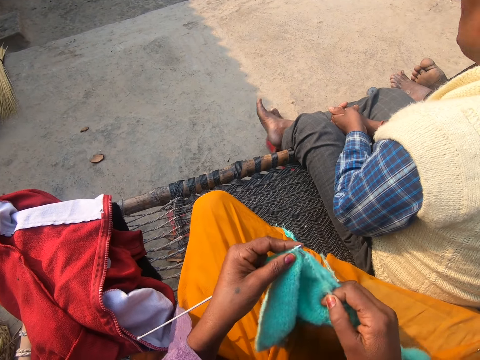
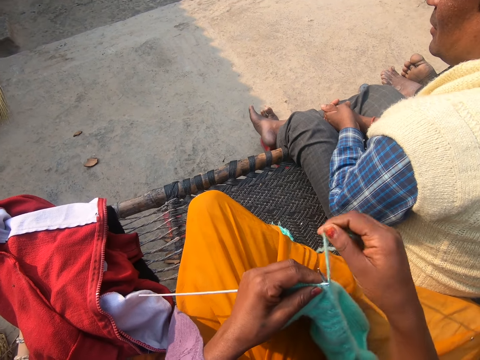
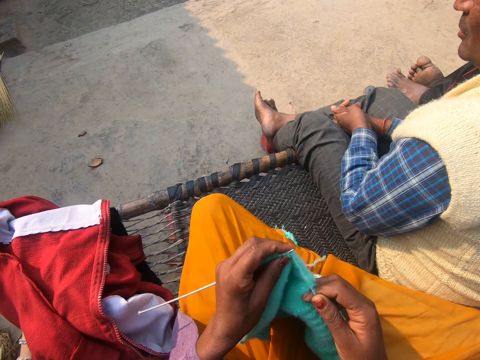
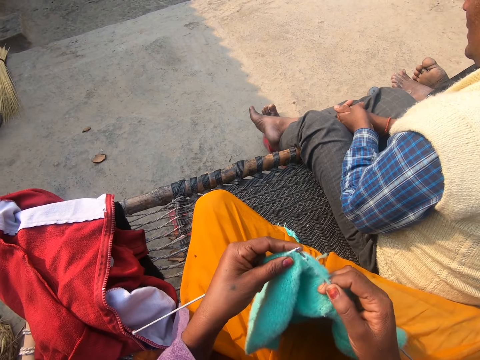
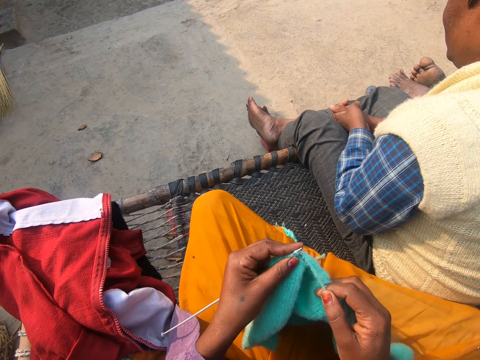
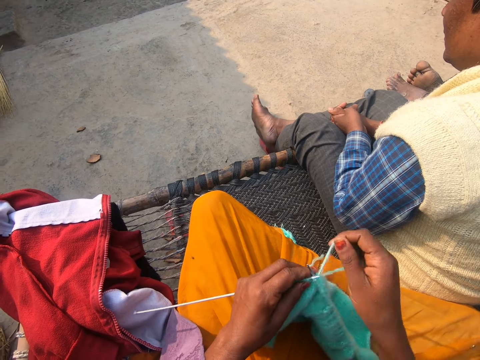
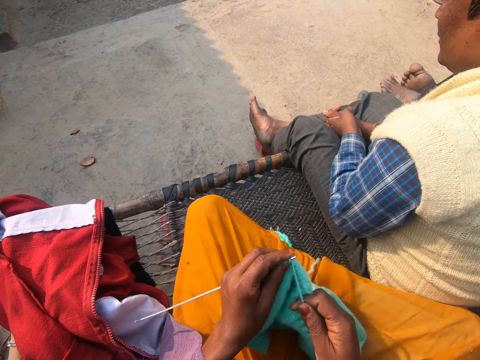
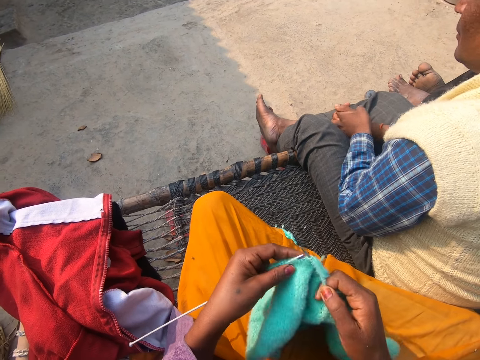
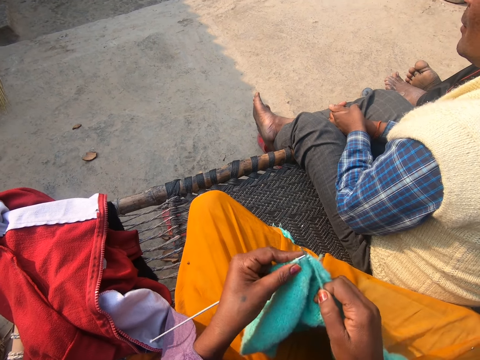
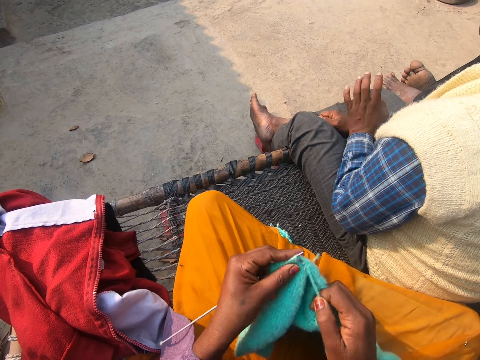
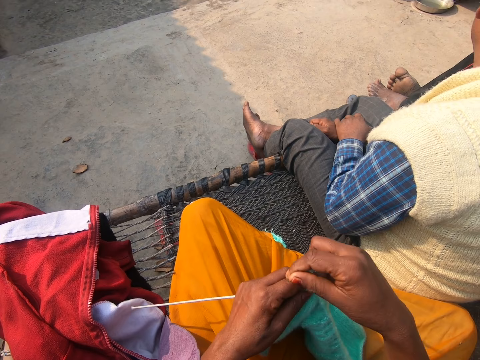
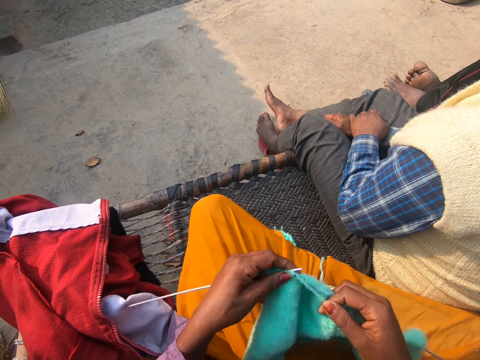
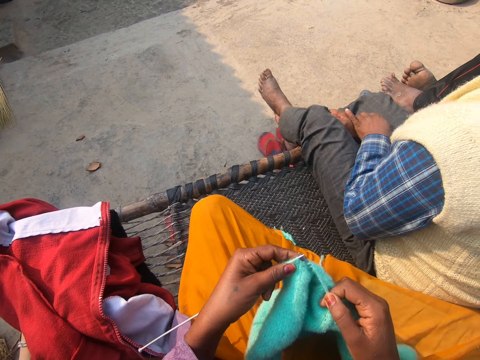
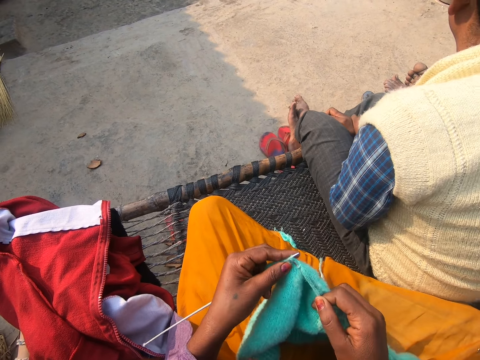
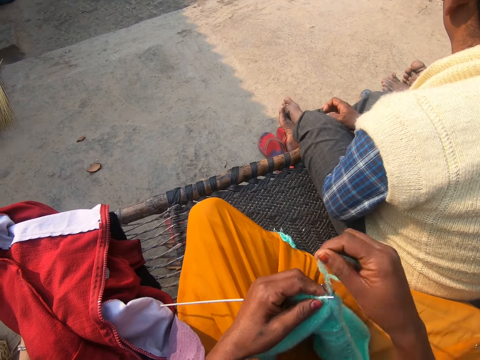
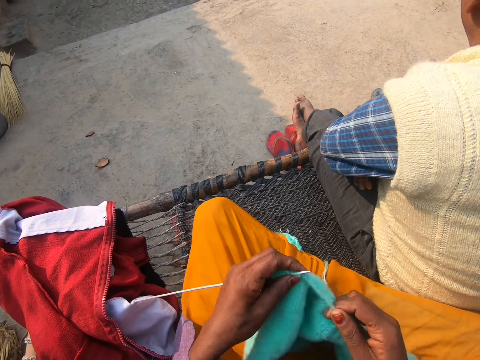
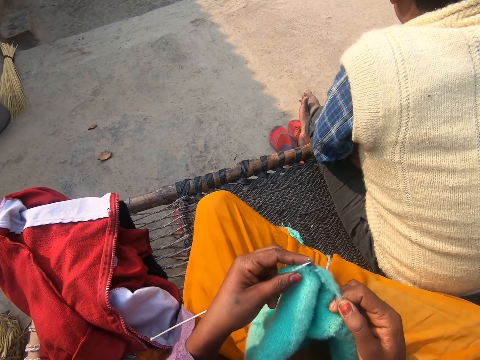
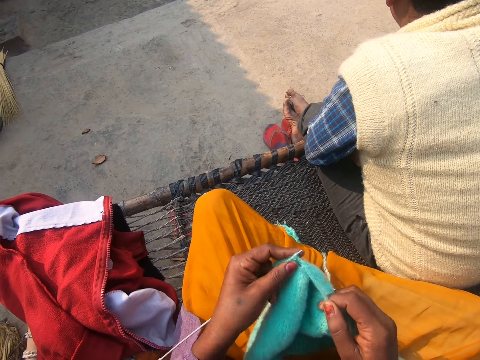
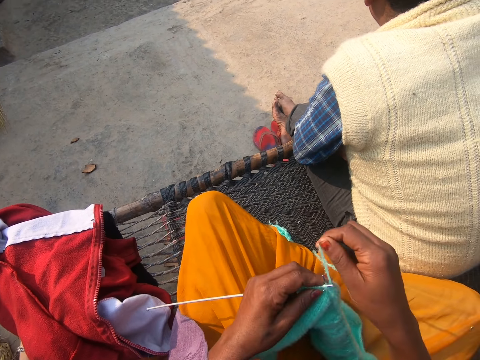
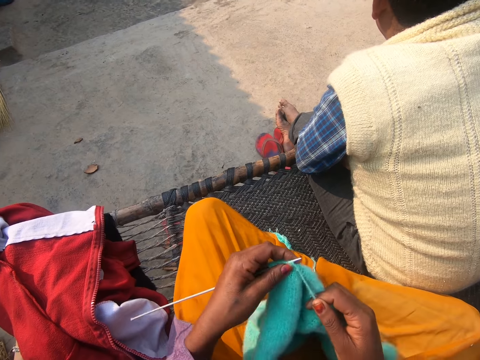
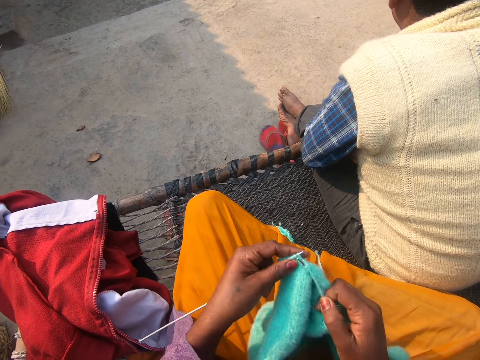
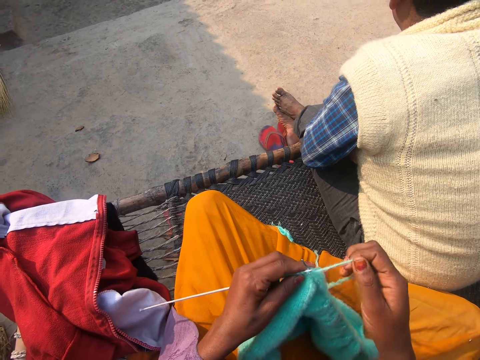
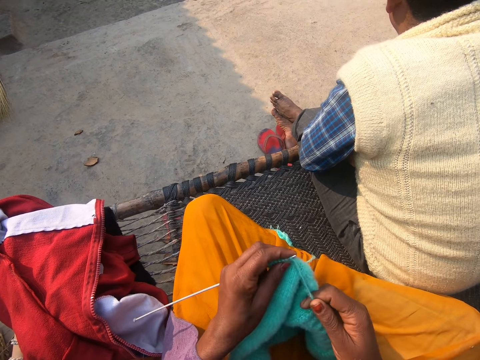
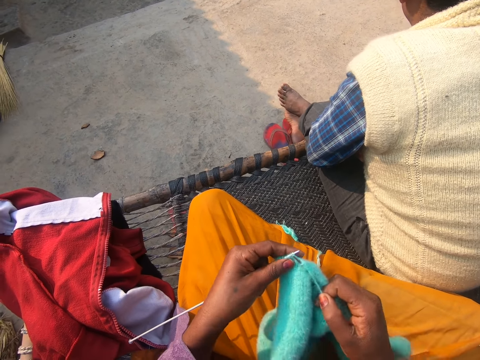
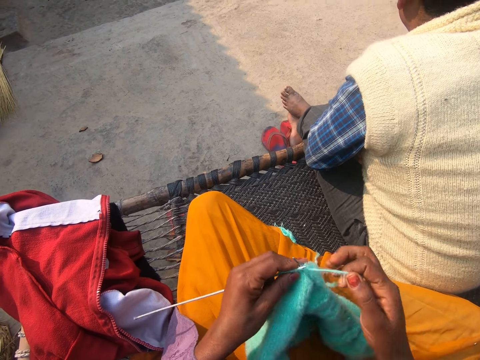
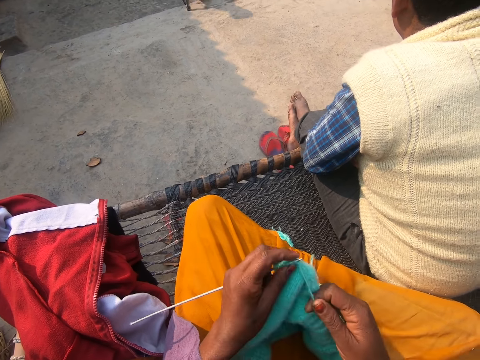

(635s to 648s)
The camera wearer knits a yarn with knitting pins in her hands. The man talks to the camera wearer. The camera wearer sews the piece of cloth. She converses with the man. She sews the piece of cloth. She converses with the man. She sews the piece of cloth. She converses with the man. She sews the piece of cloth.

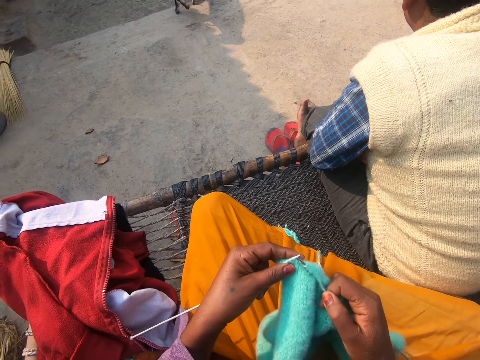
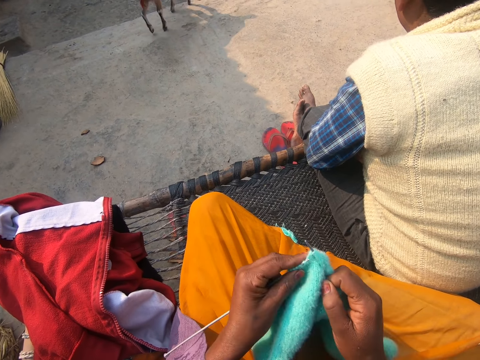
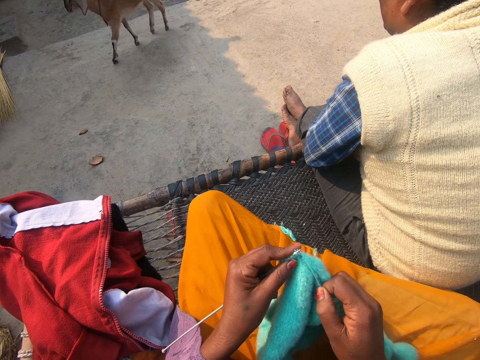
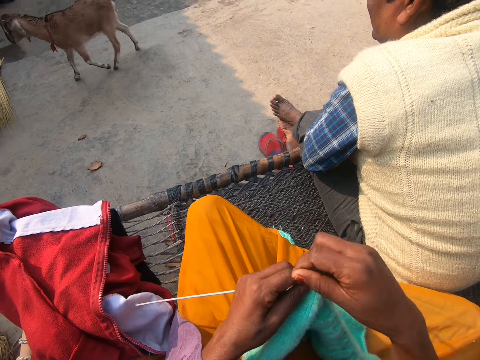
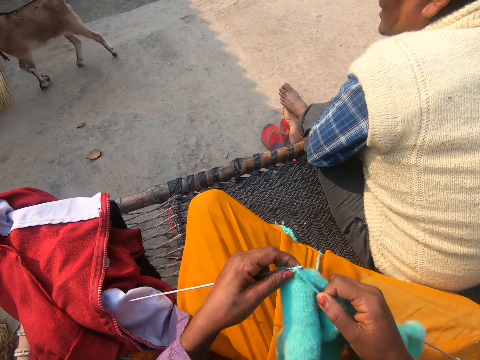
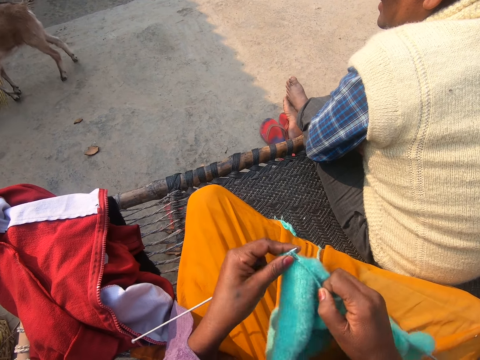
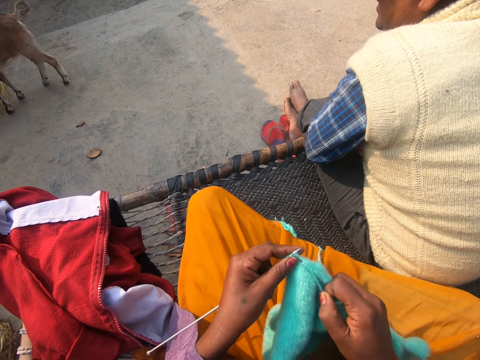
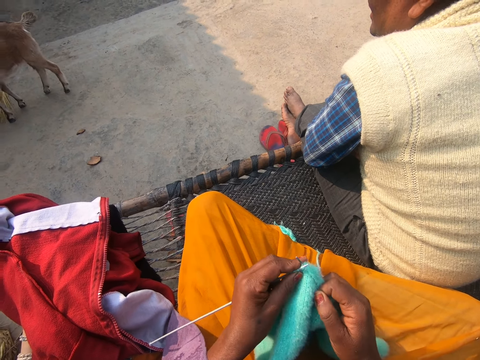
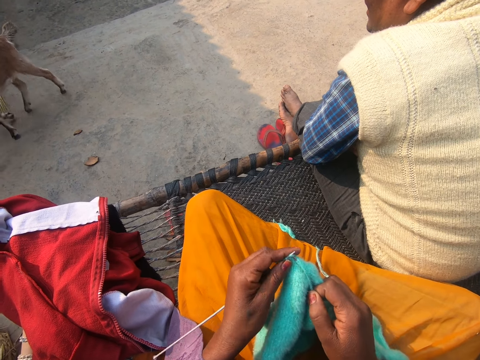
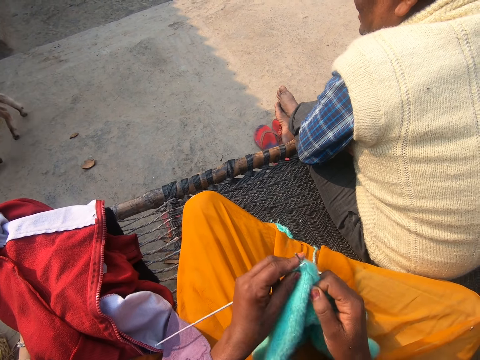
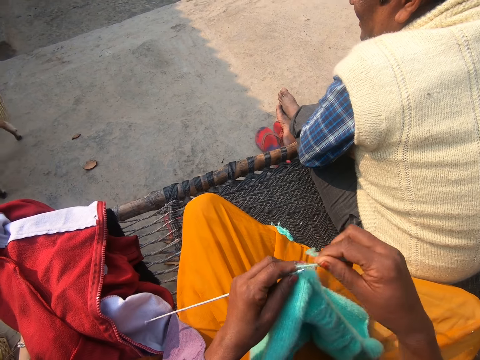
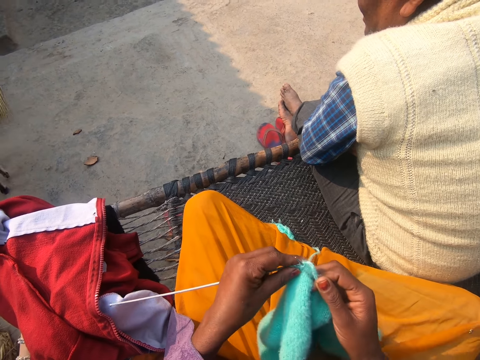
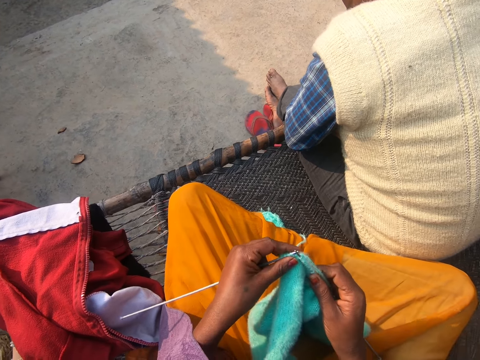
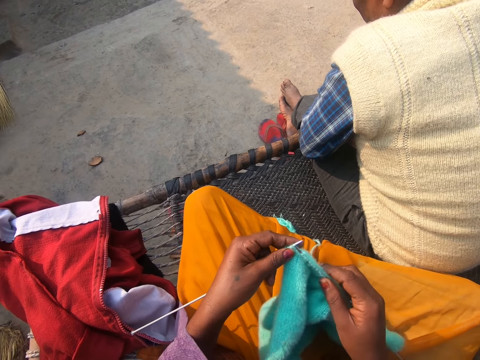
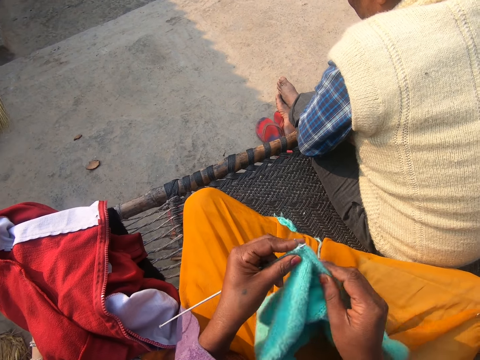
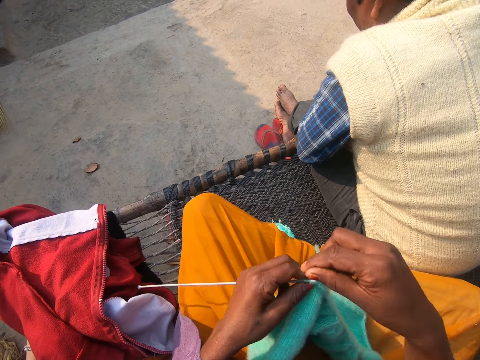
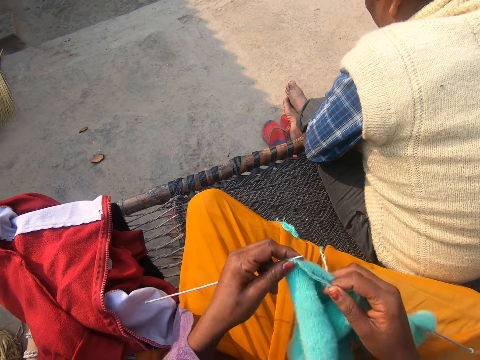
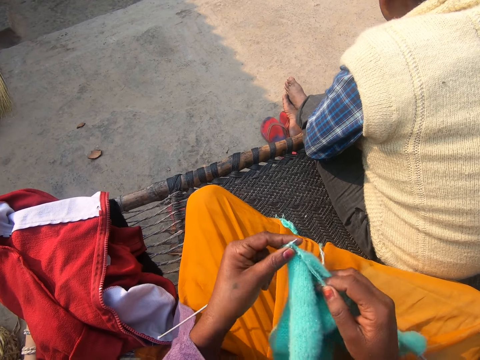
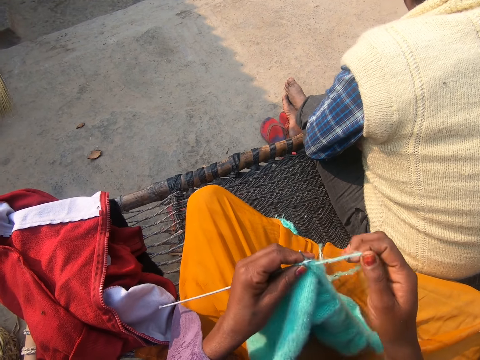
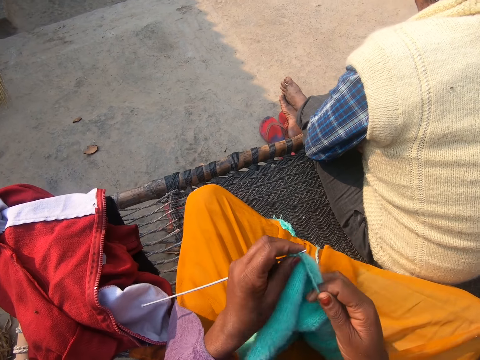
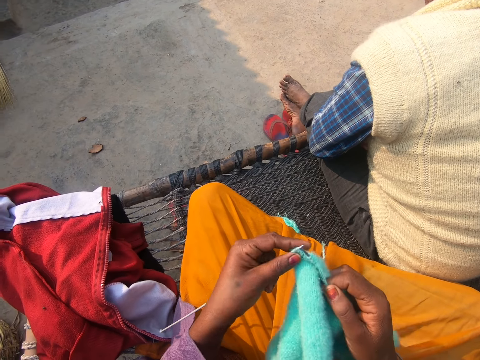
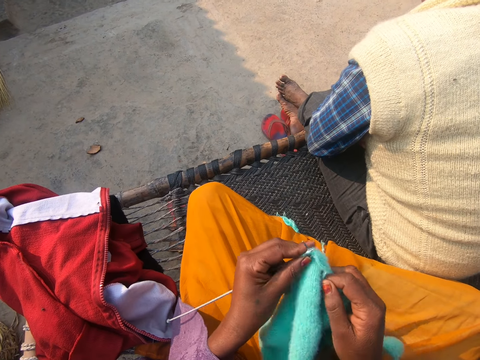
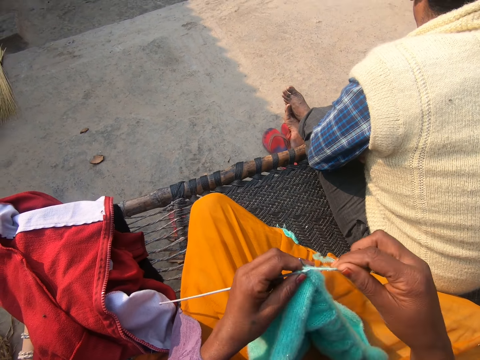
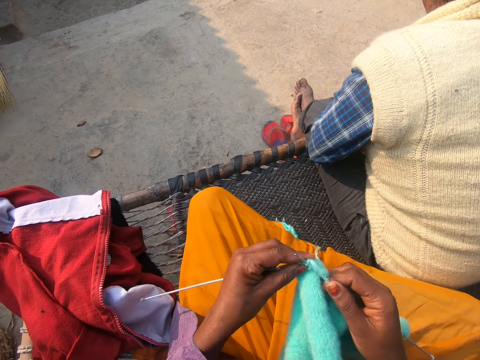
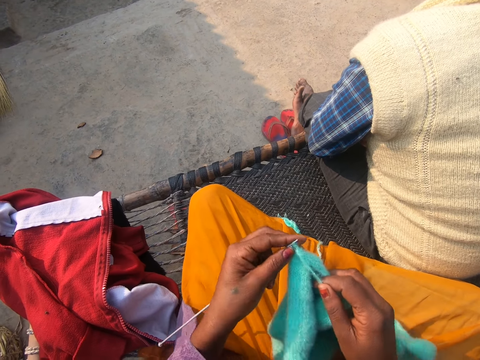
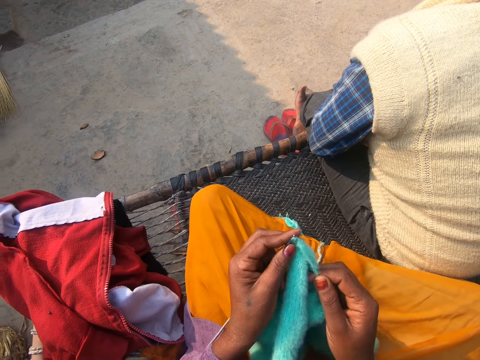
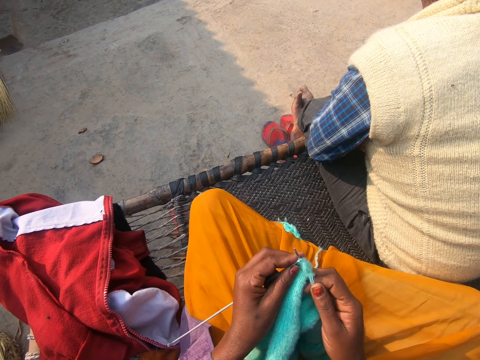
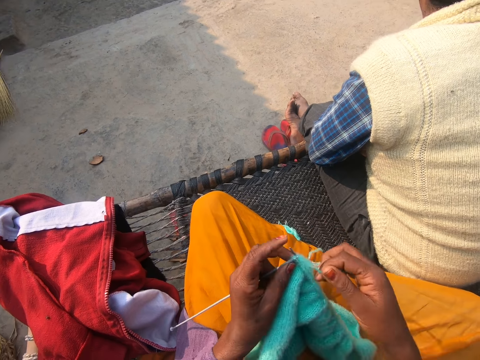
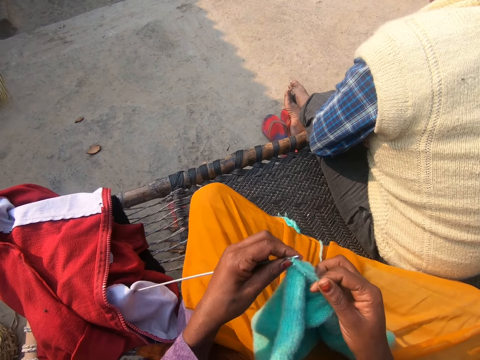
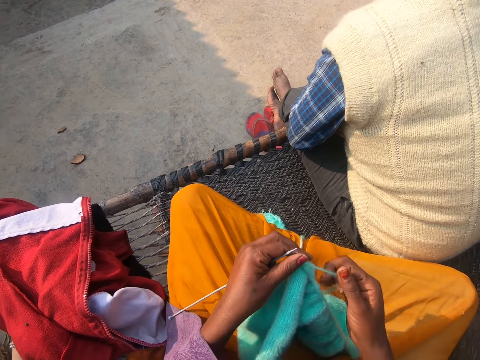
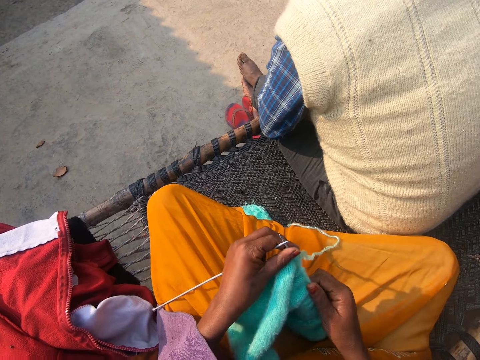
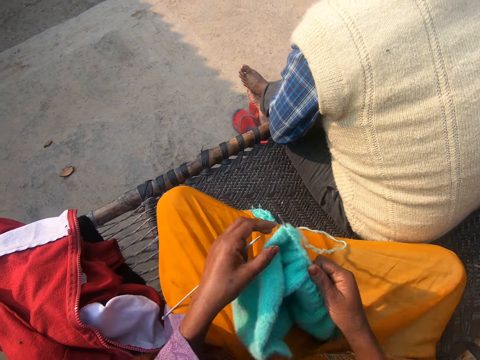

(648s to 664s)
A man converses with another man. The camera wearer knits a yarn with knitting pins in her hands. A brown goat passes. The camera wearer sews the piece of cloth. The first man converses. The camera wearer sews the piece of cloth. She converses. She sews the piece of cloth. The first man converses. The camera wearer sews the piece of cloth. The first man converses.
